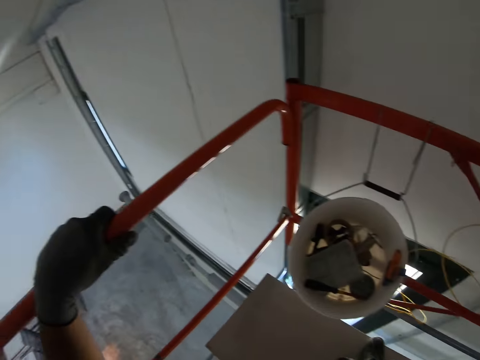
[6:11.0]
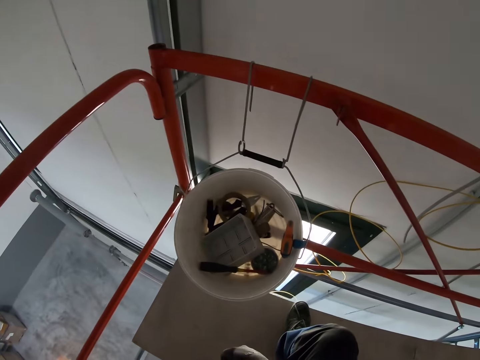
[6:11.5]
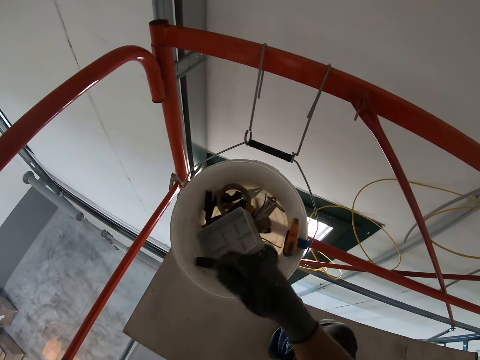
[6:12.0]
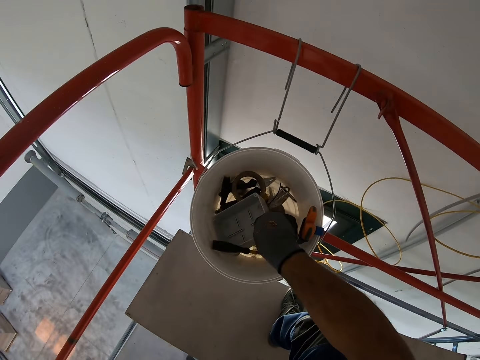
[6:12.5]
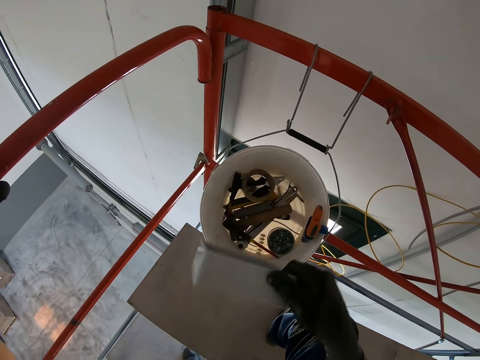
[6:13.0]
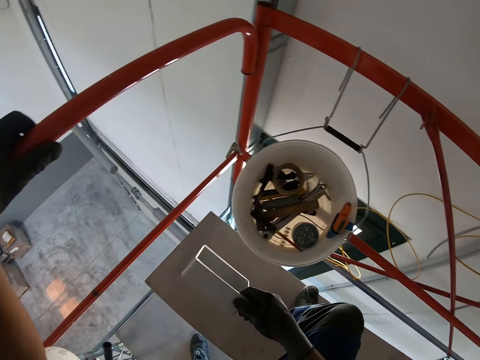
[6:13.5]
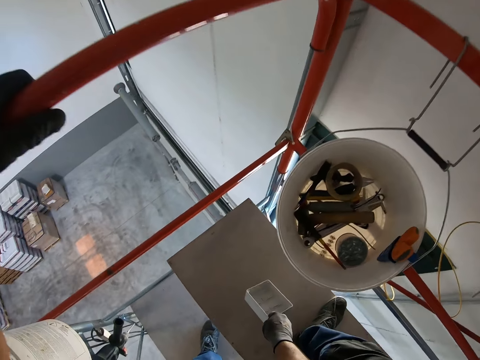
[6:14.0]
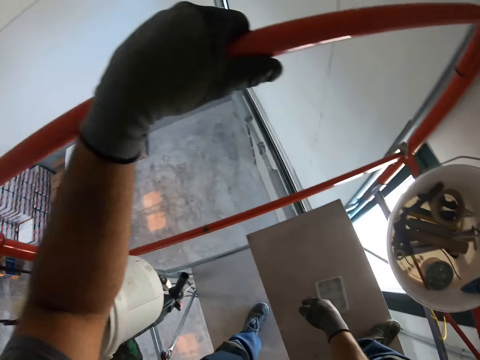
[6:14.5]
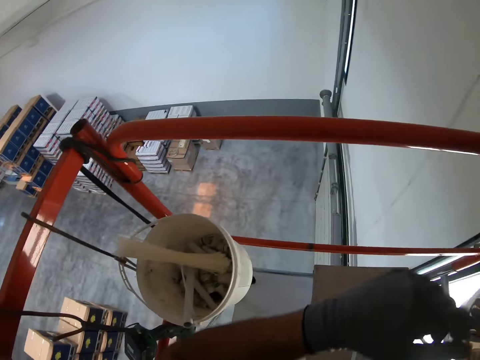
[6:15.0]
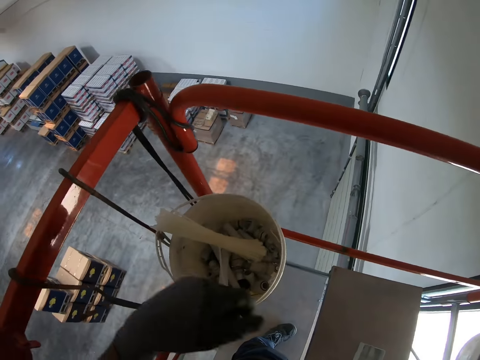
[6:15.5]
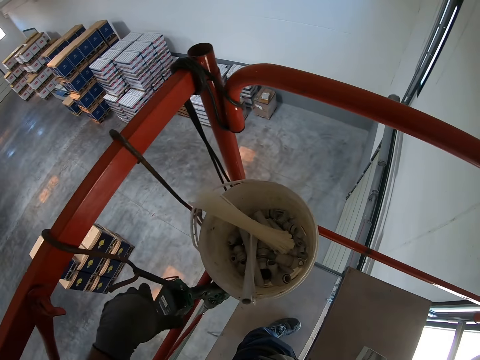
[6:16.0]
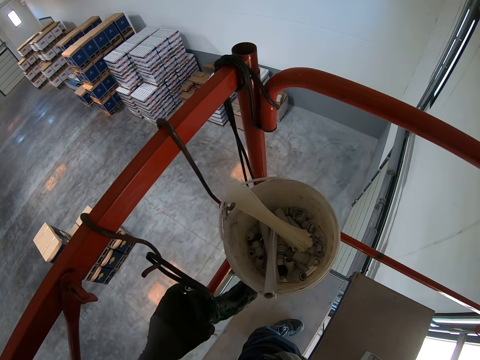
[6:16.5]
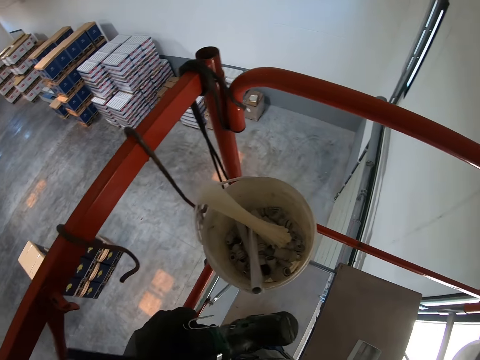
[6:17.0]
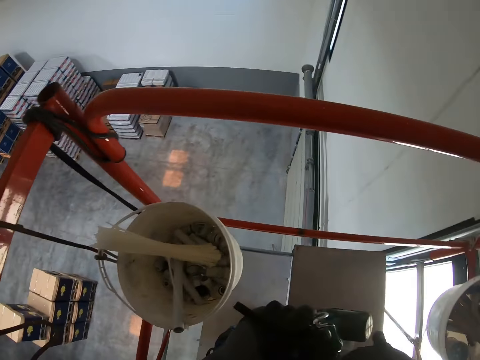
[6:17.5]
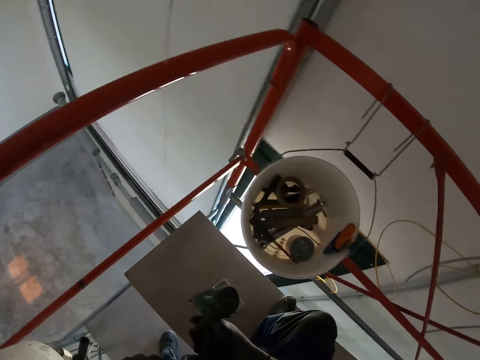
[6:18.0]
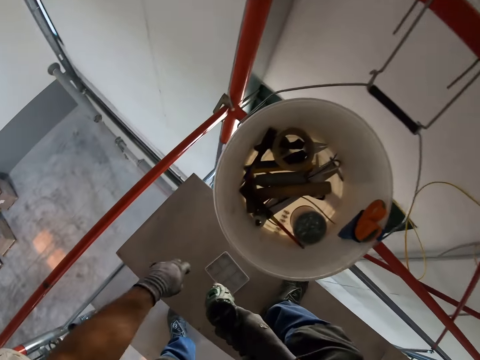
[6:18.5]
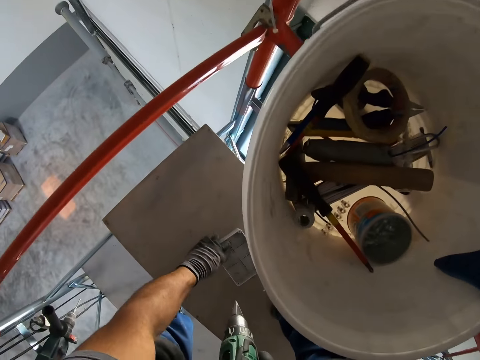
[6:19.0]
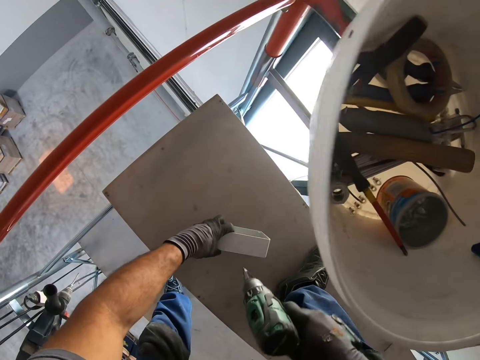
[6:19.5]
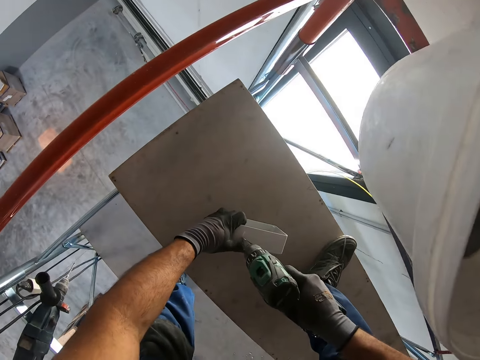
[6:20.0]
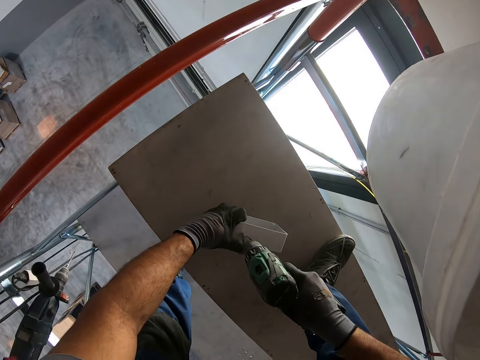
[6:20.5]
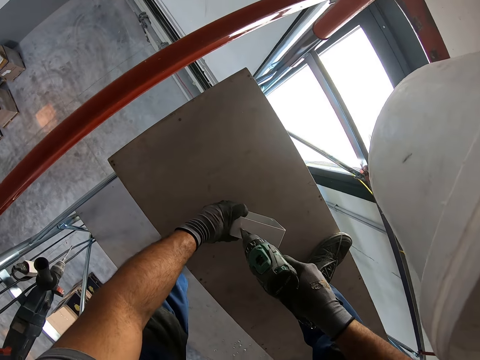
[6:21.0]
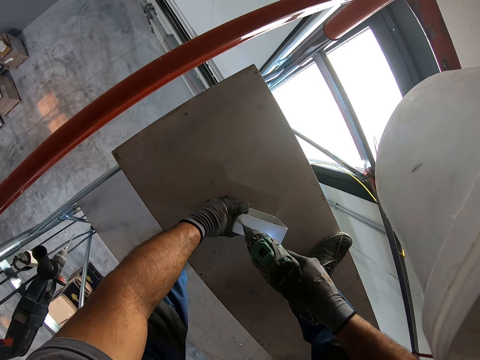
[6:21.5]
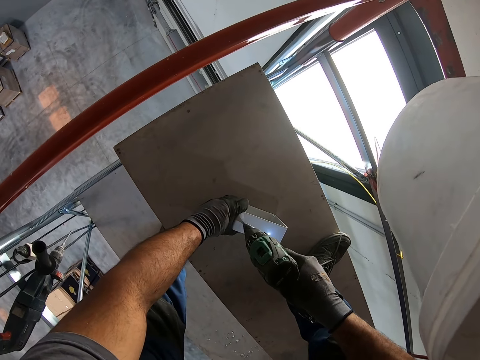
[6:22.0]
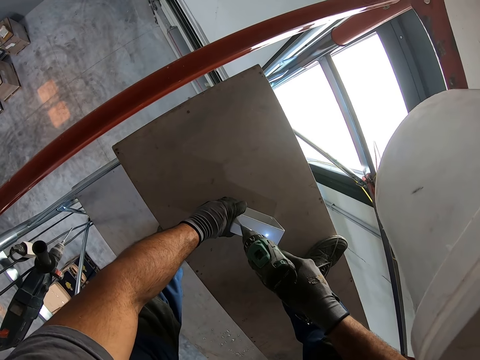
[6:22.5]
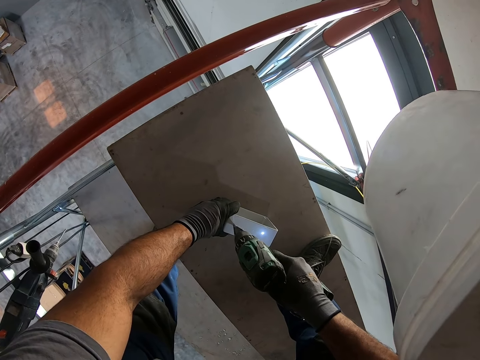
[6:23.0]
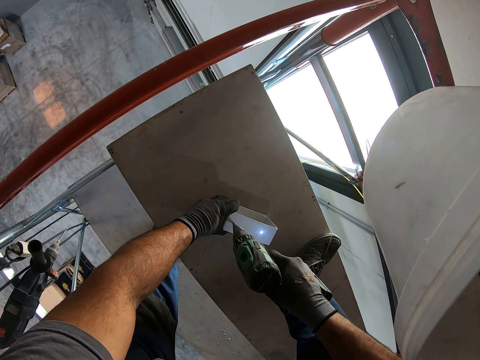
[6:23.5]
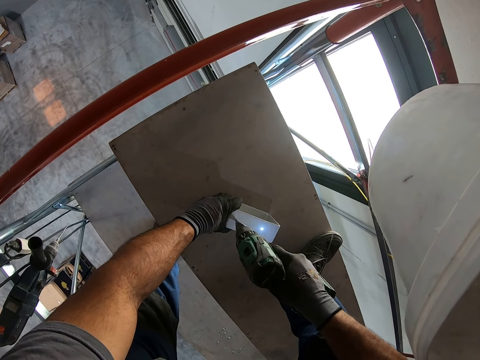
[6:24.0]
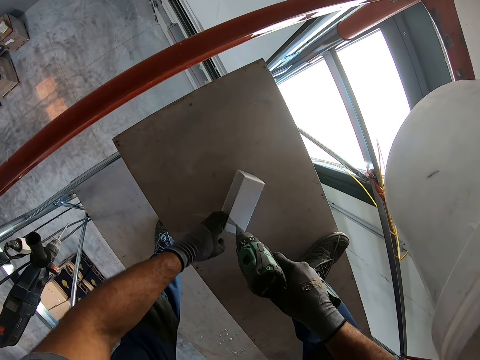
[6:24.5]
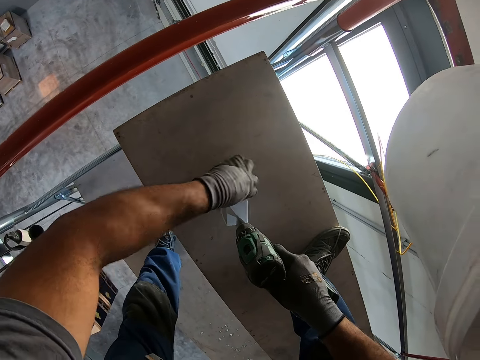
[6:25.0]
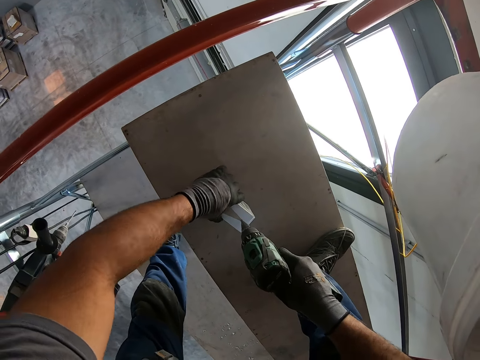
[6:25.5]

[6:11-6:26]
The camera wearer stares at the inside of the bucket. He picks up a box or part of the breaker from the bucket. He drops the box on the floor board. He picks up an electric drill. He places the drill in his right hand. He bends over the box on the floor board. He picks up the box on the floor board. He drills the side of the box with the electric drill.

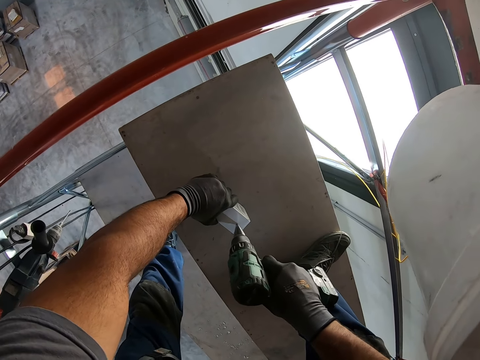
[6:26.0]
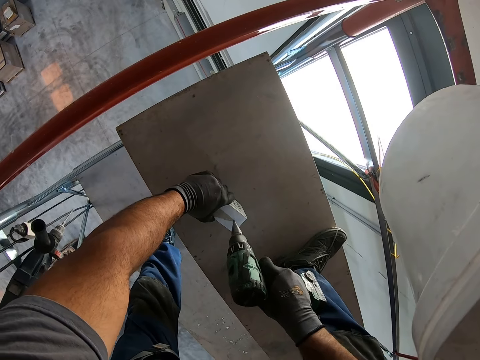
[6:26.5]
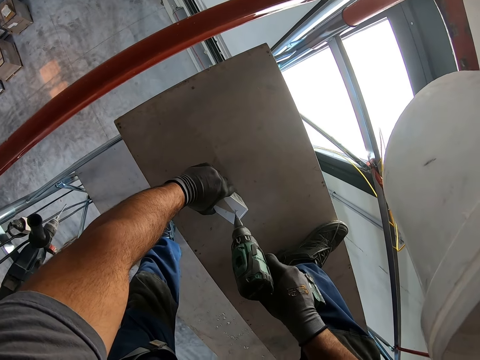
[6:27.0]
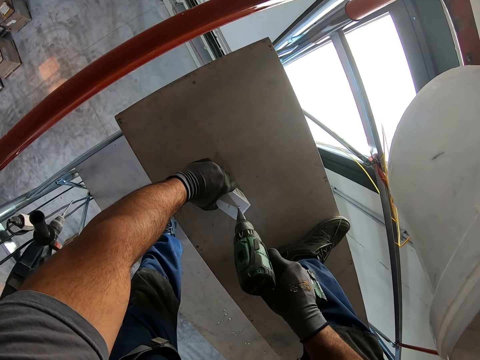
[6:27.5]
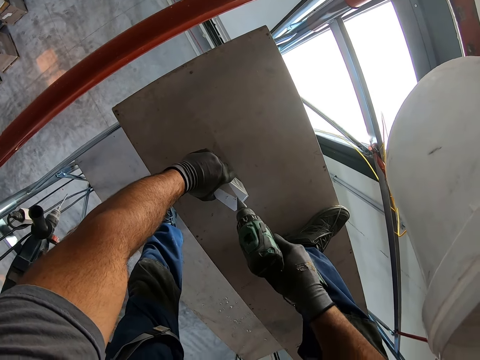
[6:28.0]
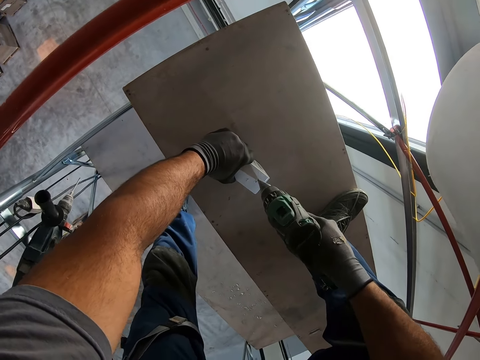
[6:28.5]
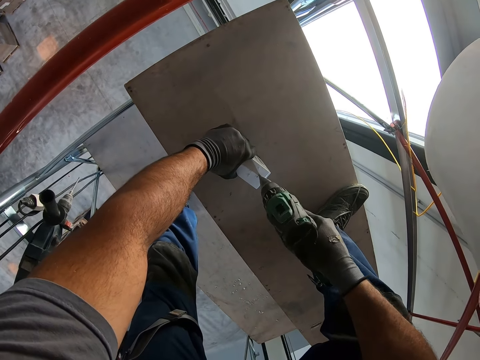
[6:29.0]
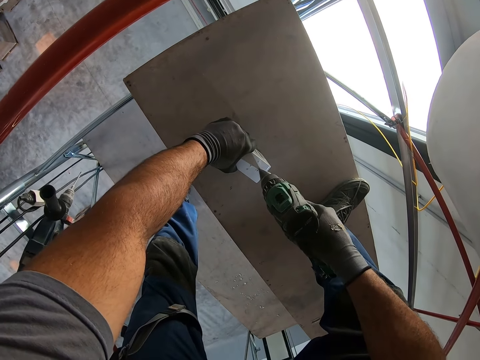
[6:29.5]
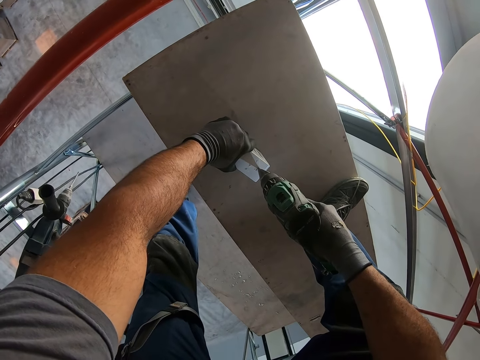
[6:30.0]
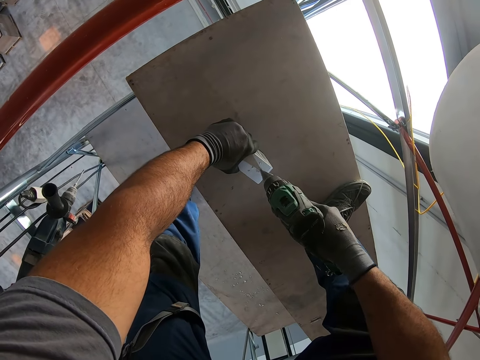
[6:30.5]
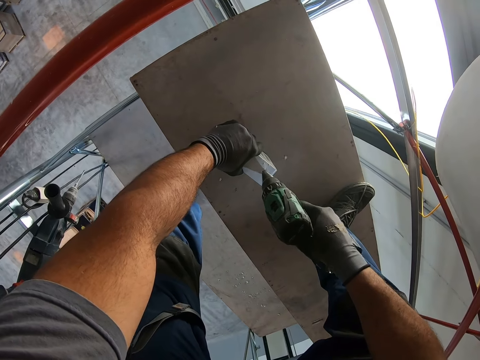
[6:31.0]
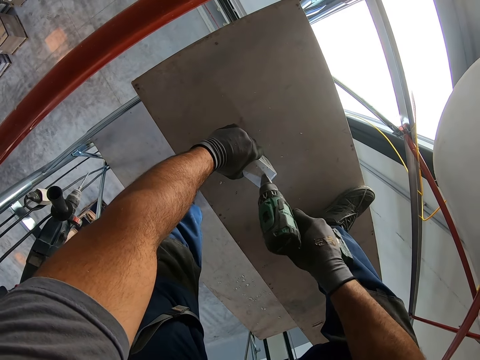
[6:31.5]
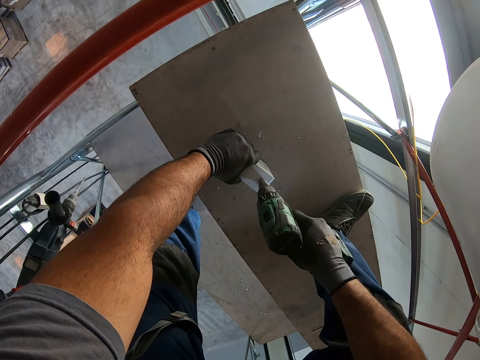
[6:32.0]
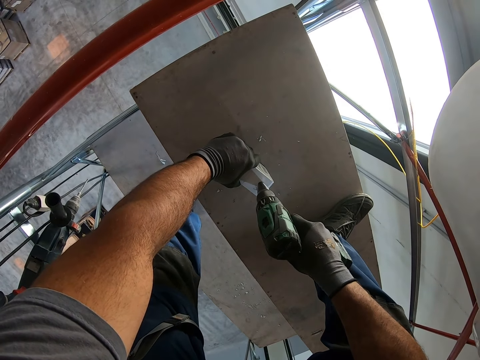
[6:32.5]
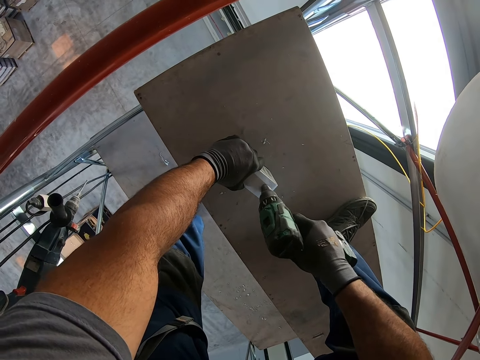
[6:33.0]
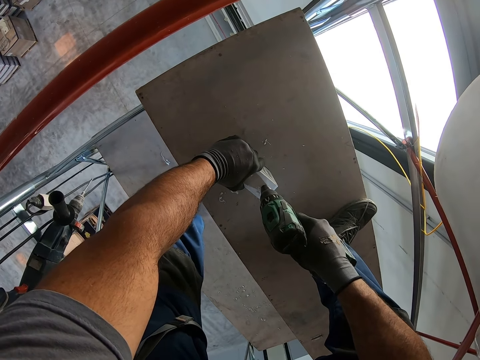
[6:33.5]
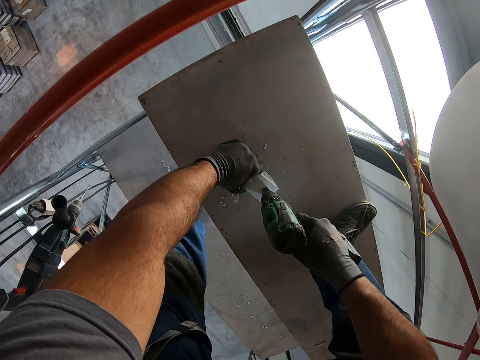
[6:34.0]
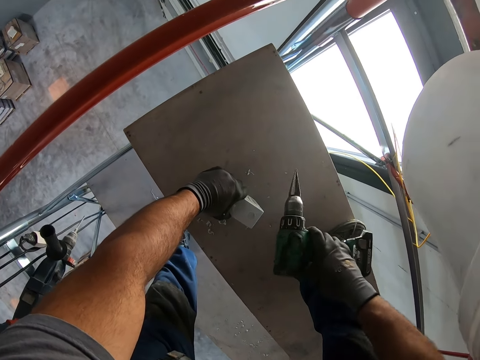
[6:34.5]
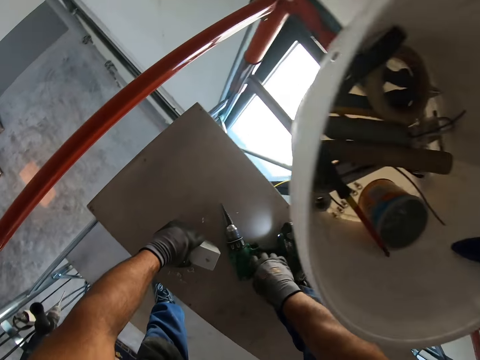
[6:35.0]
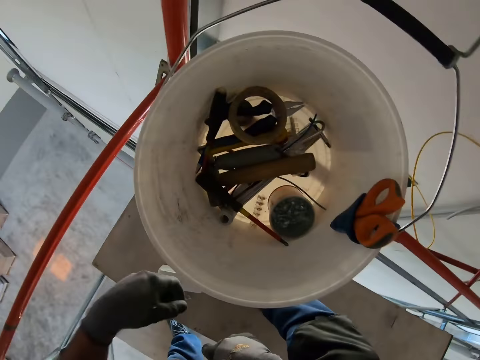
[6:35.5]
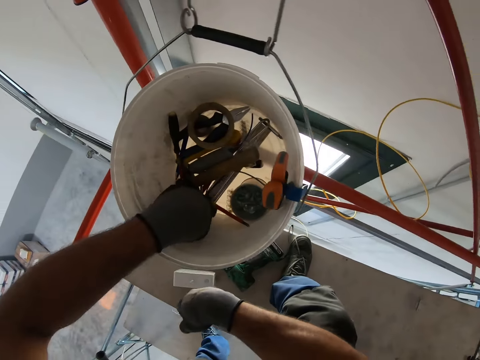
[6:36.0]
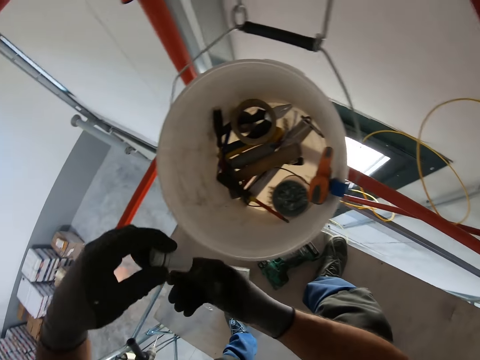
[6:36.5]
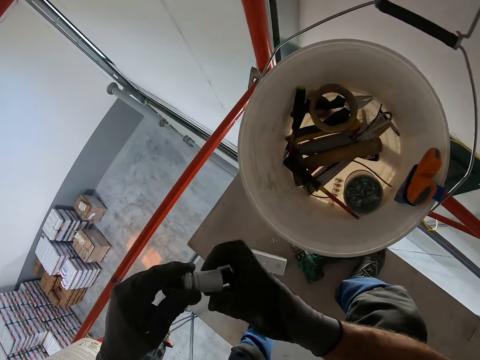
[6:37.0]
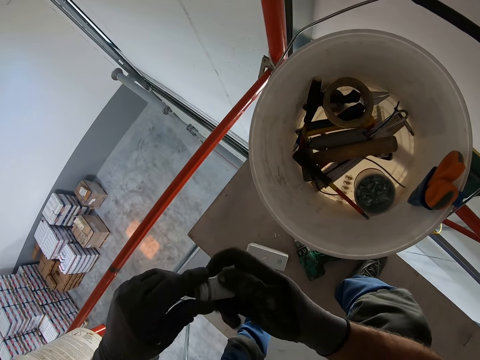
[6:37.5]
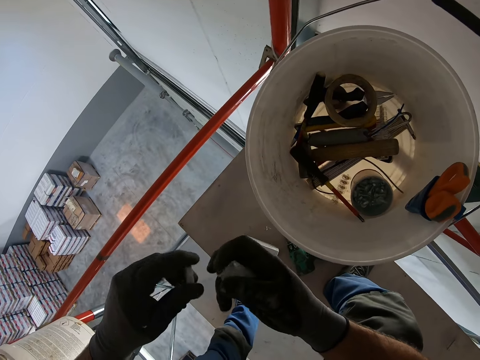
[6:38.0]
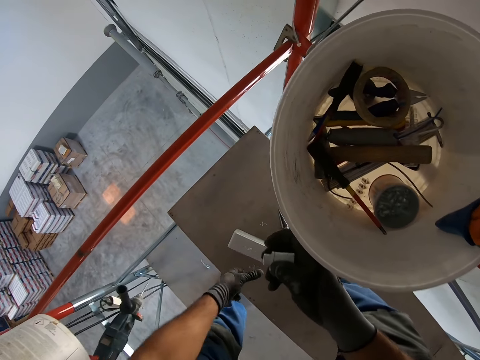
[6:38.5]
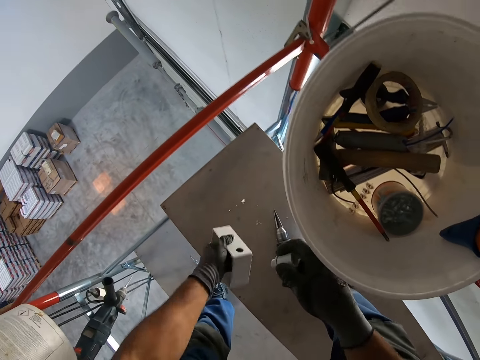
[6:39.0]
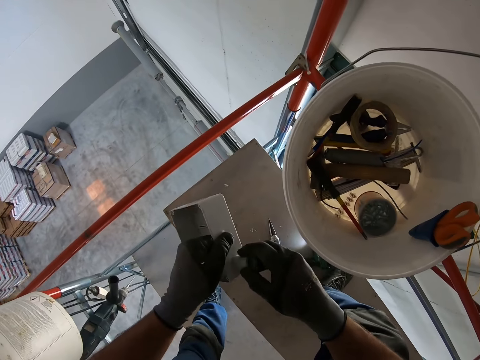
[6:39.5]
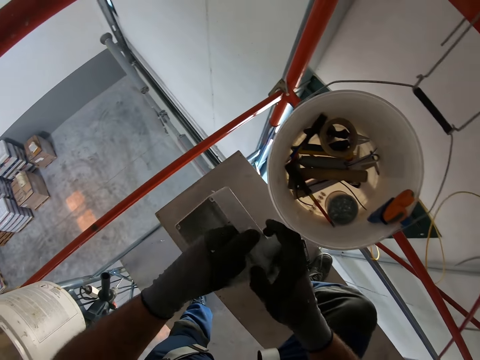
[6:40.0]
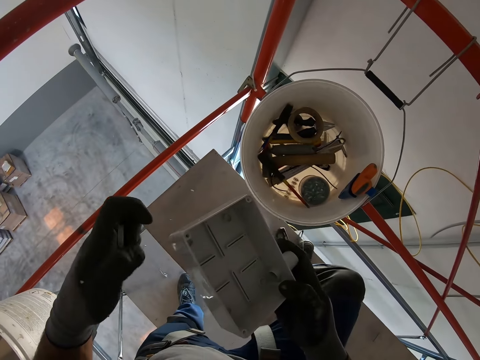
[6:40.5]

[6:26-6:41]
The camera wearer puts the electric drill on the floor board. He picks up the fuse holder from the box. He separates the holder with his hands. He picks up the box or part of the breaker on the floor board. He places the holder in the part of the breaker. He connects the box and something together.
